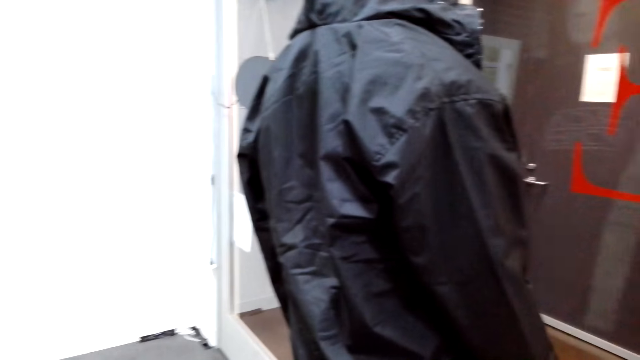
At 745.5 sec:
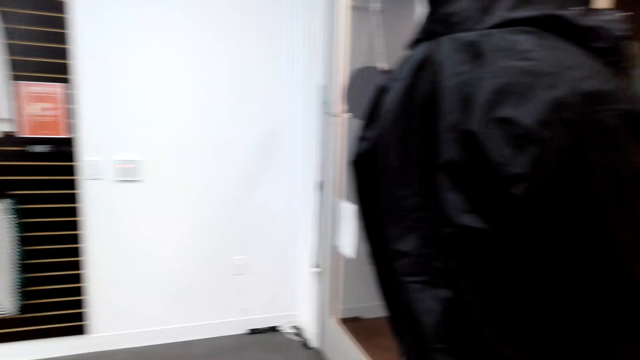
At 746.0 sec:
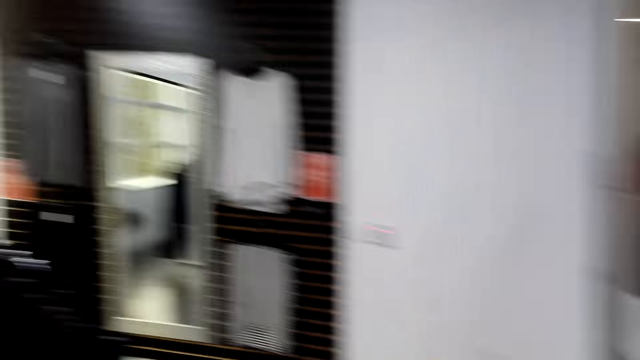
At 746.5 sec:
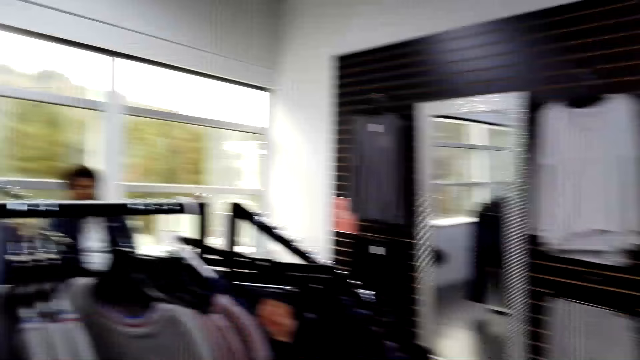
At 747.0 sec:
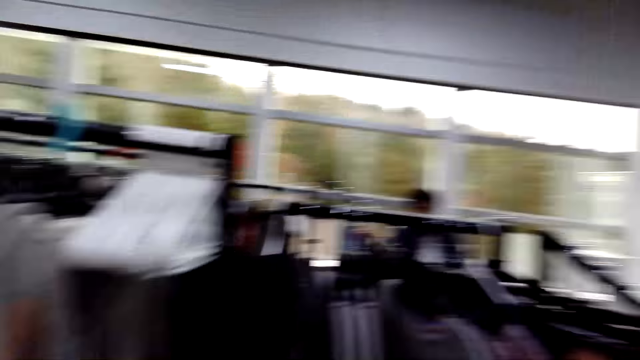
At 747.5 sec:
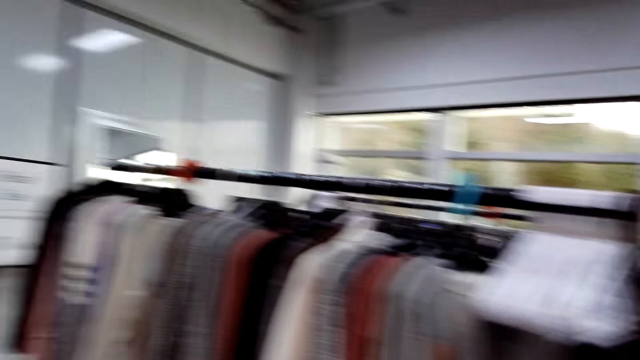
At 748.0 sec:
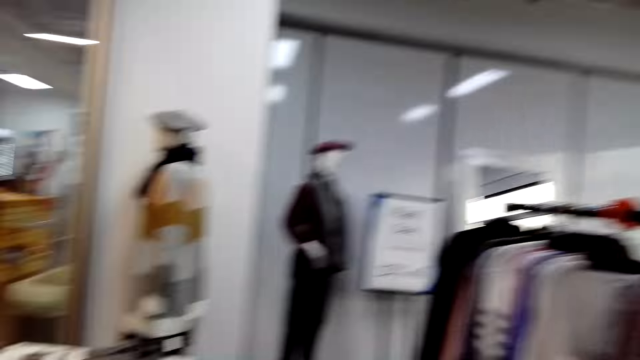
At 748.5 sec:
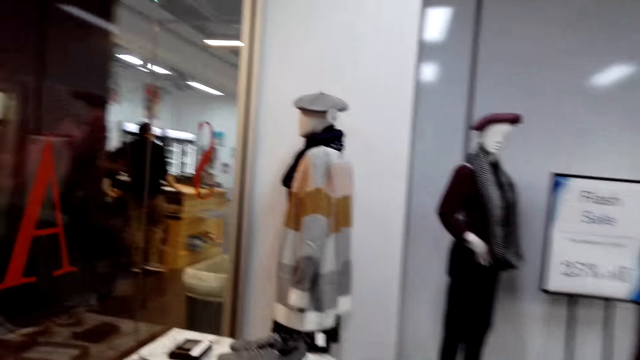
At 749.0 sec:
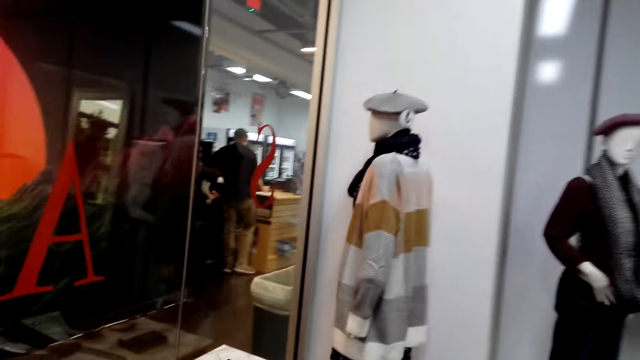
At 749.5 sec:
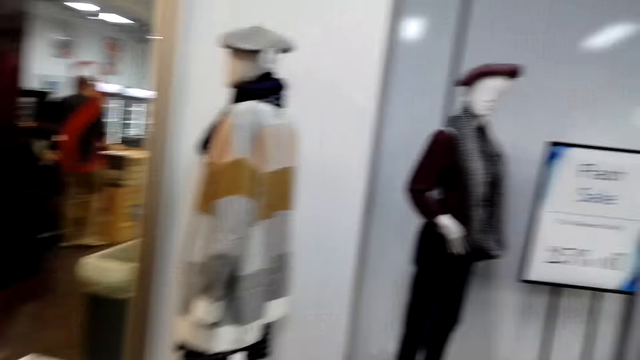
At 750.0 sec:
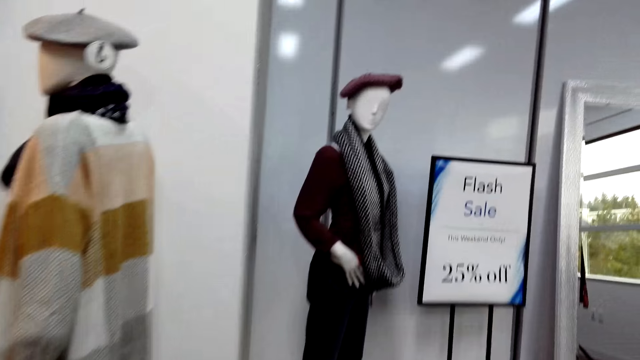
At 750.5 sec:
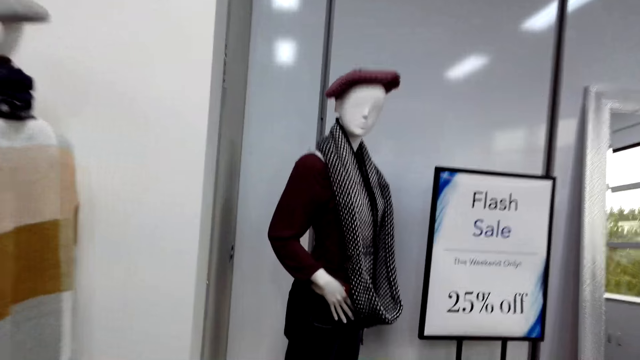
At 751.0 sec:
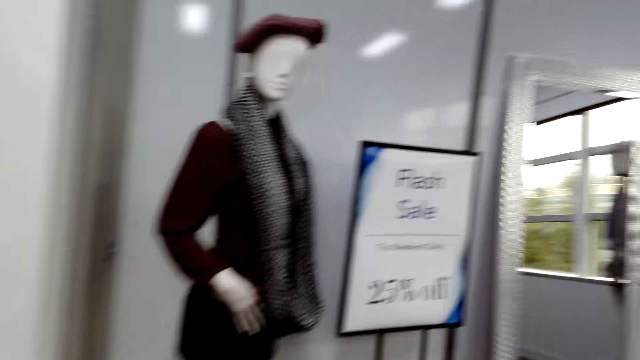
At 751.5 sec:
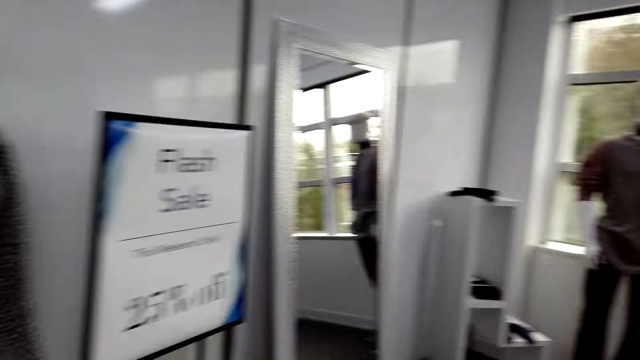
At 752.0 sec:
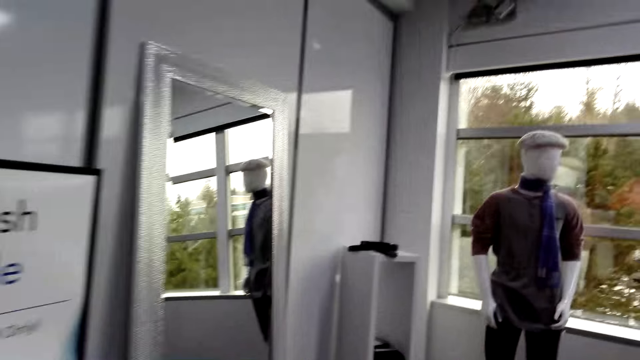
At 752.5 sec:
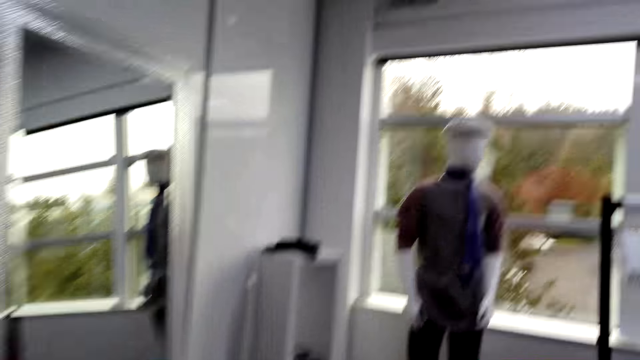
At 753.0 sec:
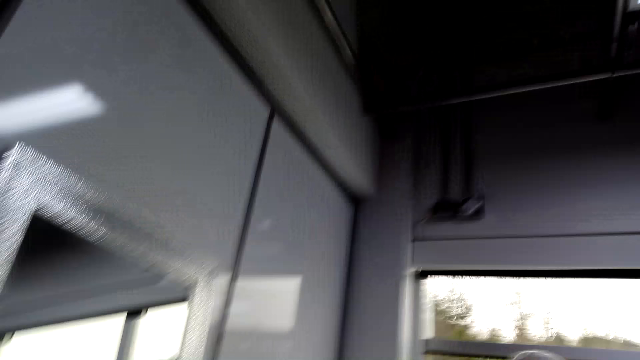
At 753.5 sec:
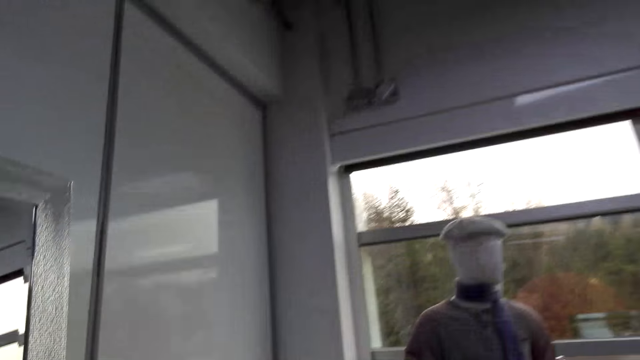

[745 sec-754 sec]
The camera wearer walks in the clothes store. They look around the clothes store. They walk in the clothes store.

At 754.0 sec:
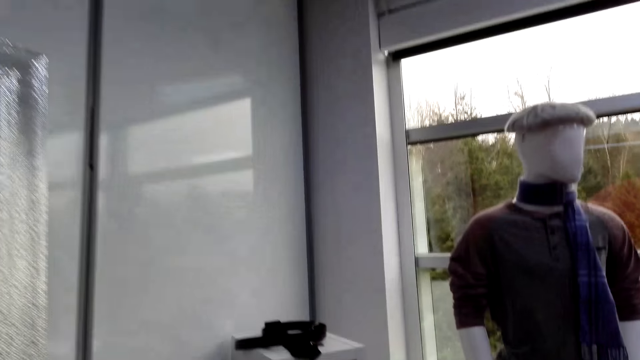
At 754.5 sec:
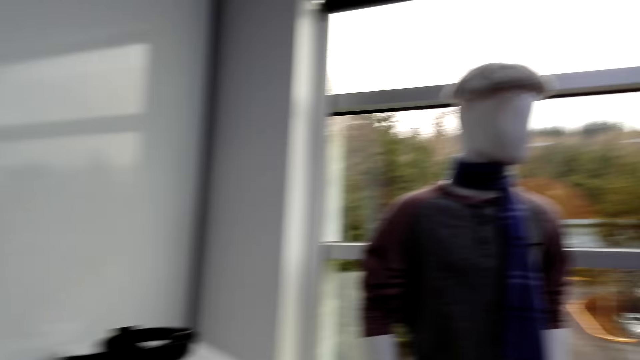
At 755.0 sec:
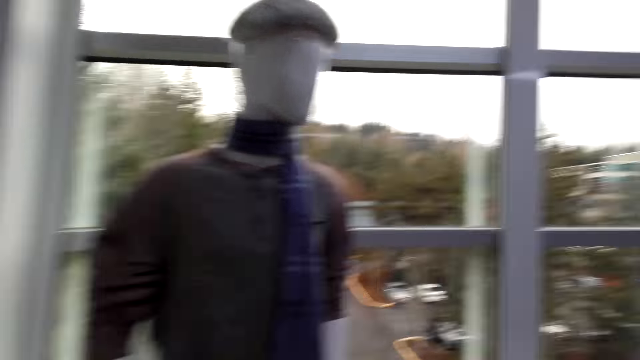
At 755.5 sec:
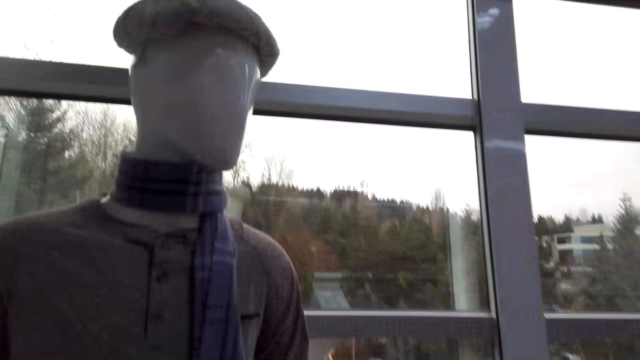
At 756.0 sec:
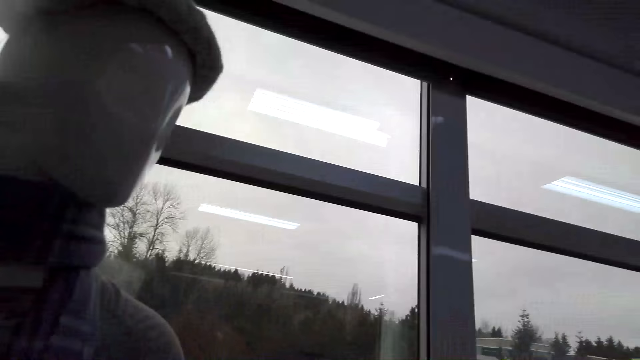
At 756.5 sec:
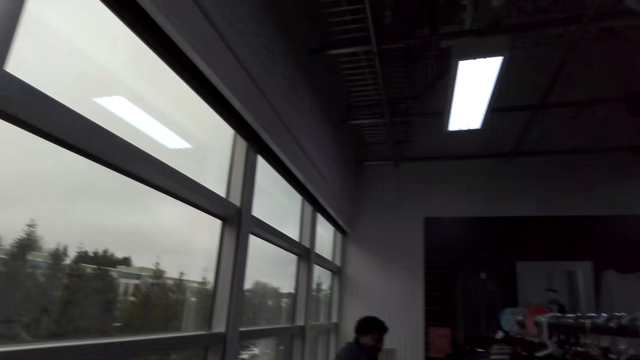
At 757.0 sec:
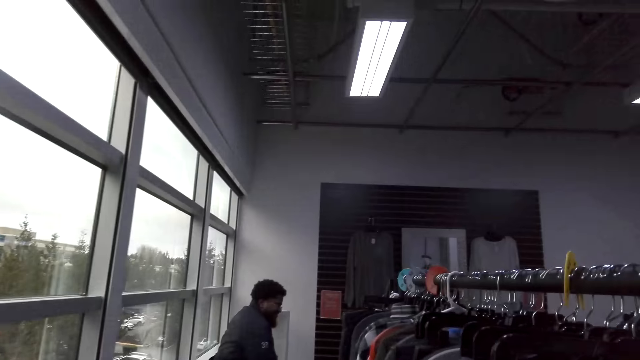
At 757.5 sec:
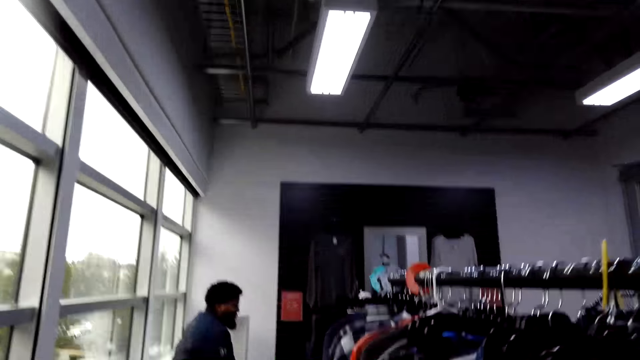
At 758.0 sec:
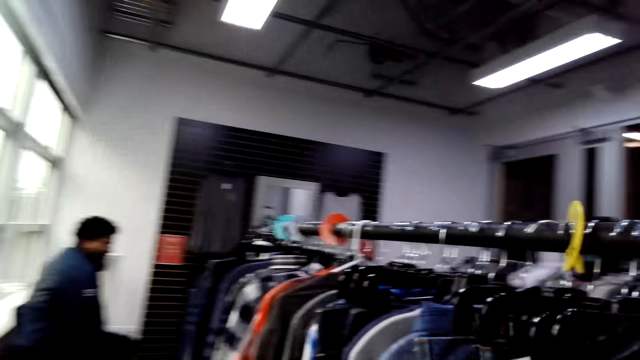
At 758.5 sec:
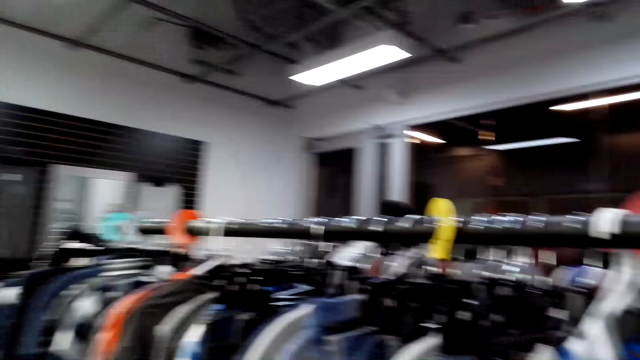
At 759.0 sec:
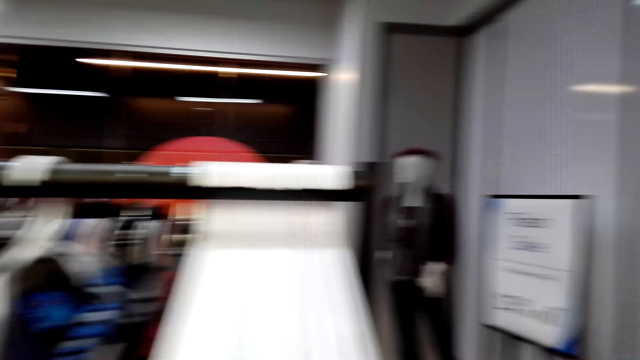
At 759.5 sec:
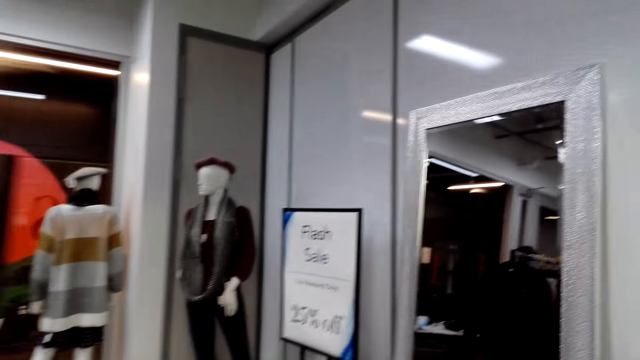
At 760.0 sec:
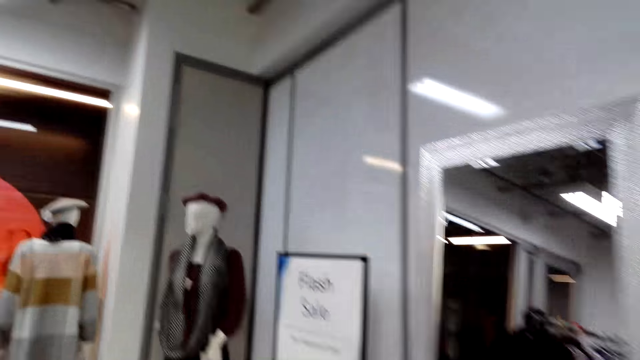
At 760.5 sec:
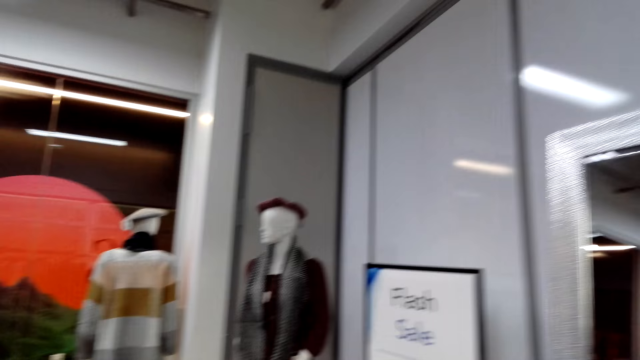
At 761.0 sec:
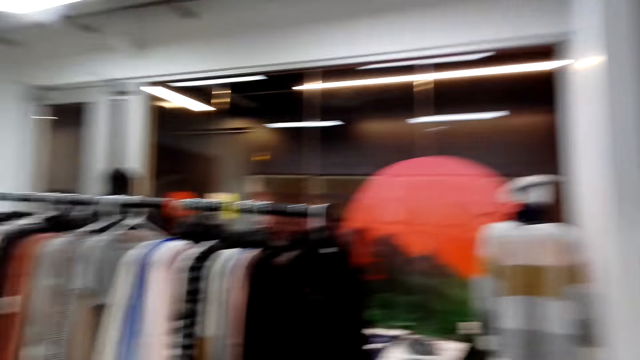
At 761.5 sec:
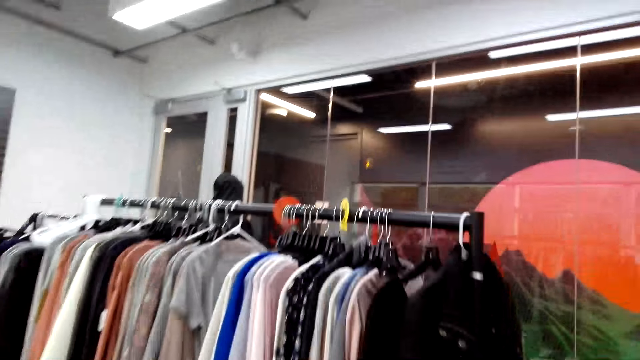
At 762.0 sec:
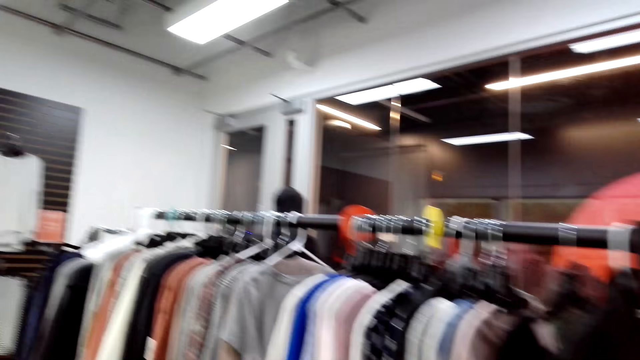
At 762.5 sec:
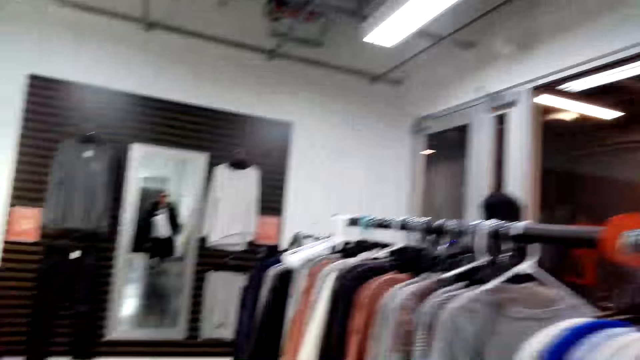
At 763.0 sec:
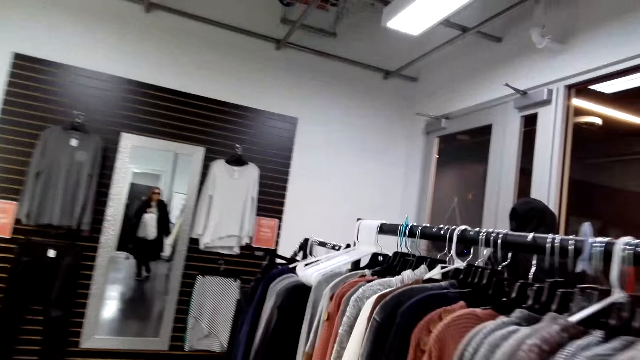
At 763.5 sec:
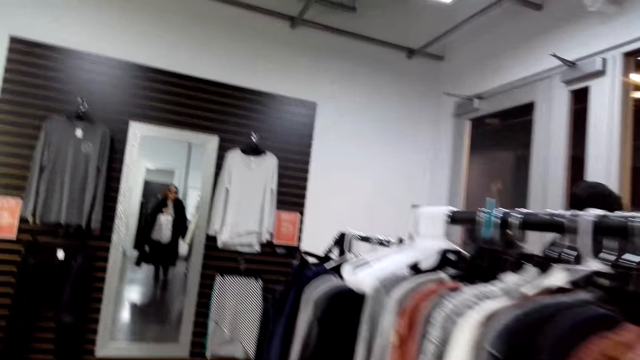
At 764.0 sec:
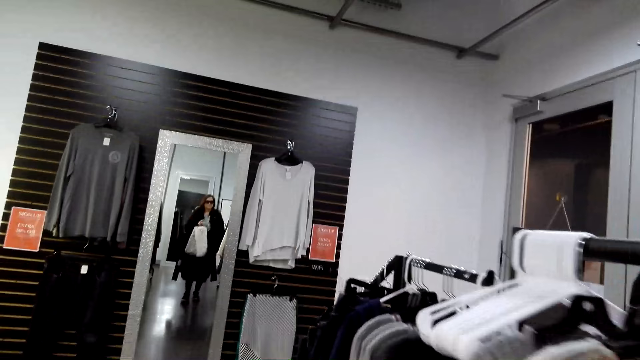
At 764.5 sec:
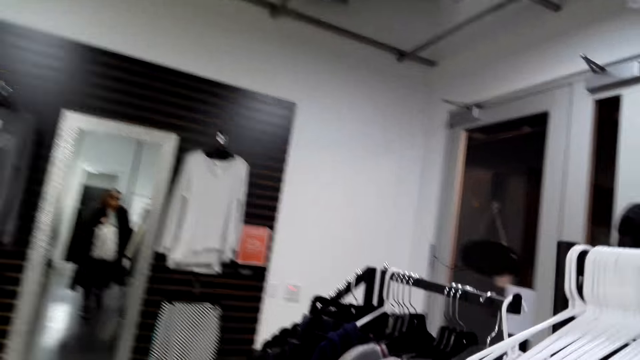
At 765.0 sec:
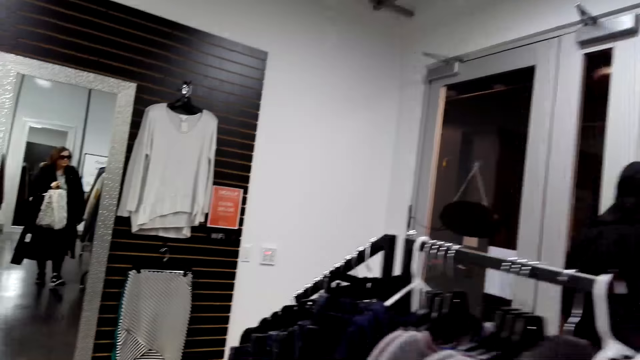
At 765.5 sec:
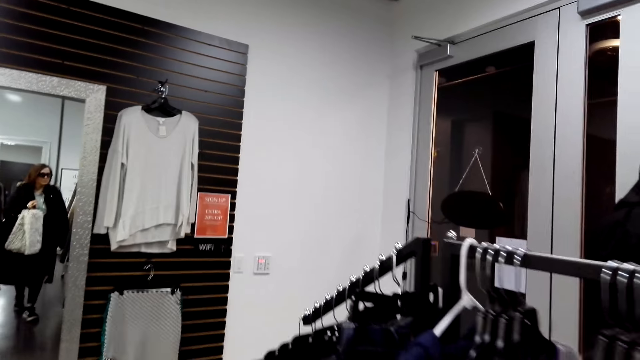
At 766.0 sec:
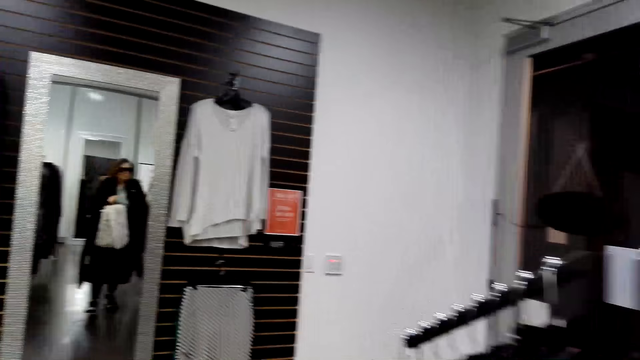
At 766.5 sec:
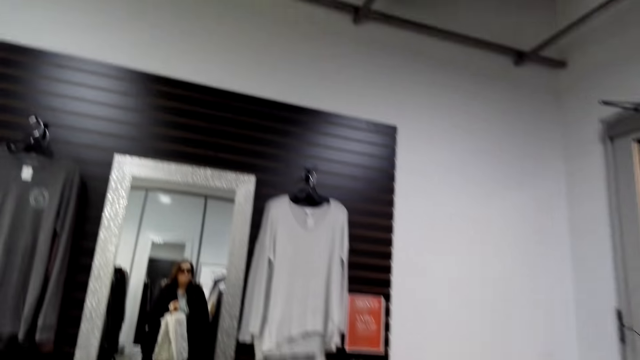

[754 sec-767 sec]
The camera wearer speaks. They walk in the clothes store. They look around the clothes store. They walk in the clothes store. They walk towards a mirror.
